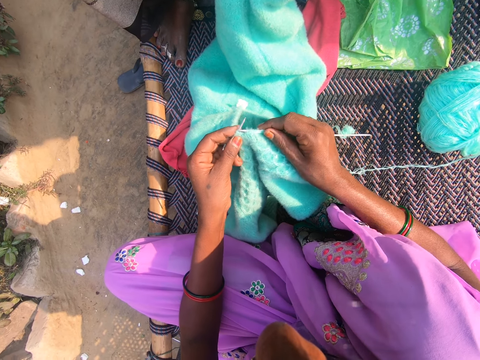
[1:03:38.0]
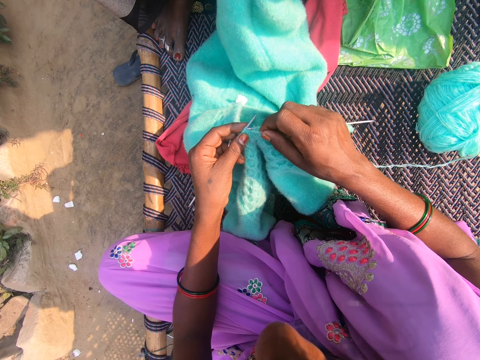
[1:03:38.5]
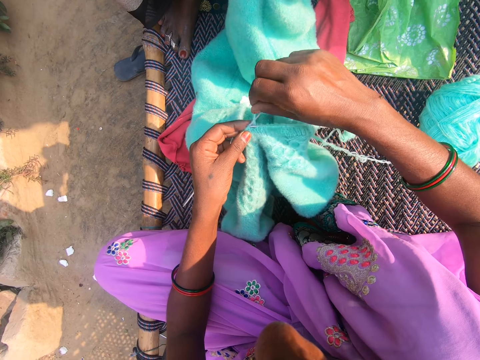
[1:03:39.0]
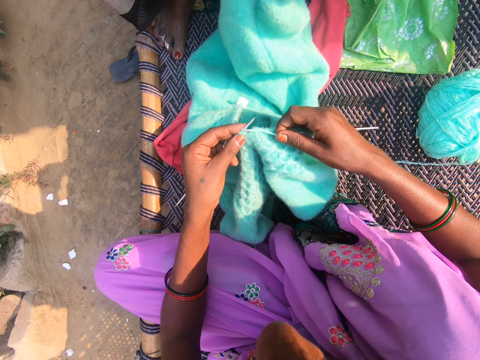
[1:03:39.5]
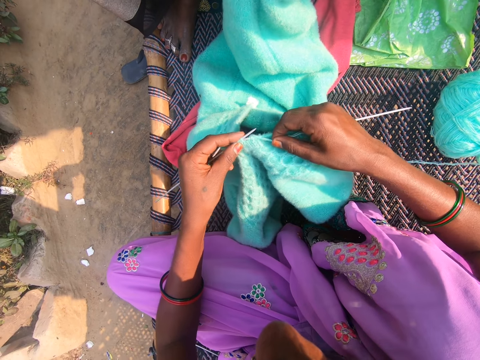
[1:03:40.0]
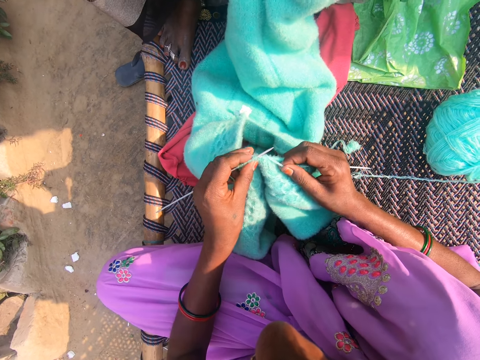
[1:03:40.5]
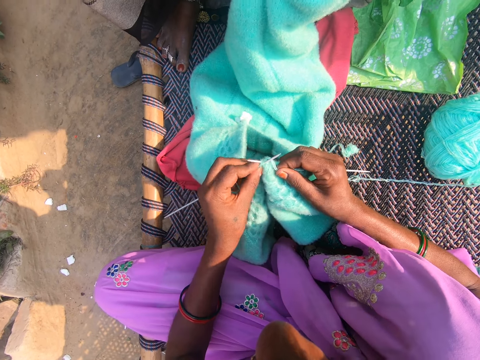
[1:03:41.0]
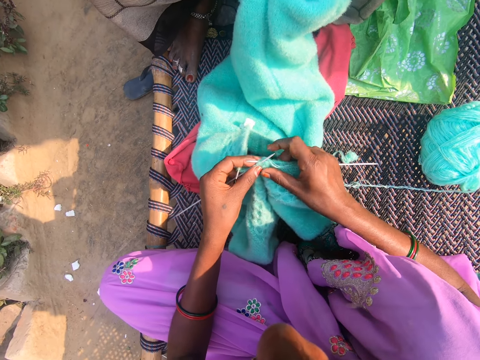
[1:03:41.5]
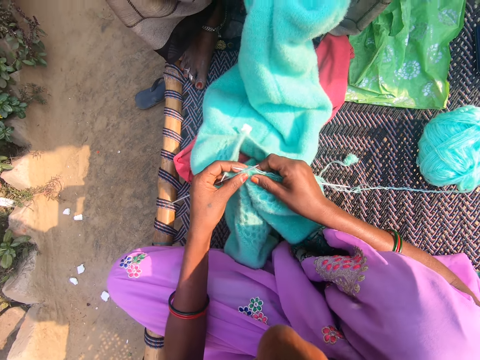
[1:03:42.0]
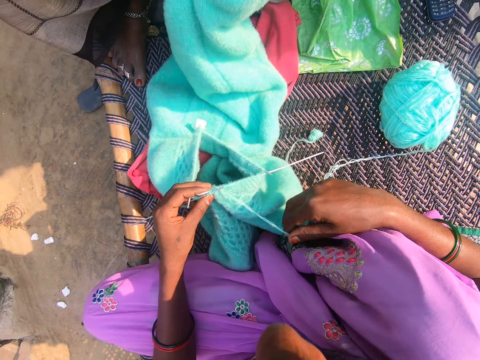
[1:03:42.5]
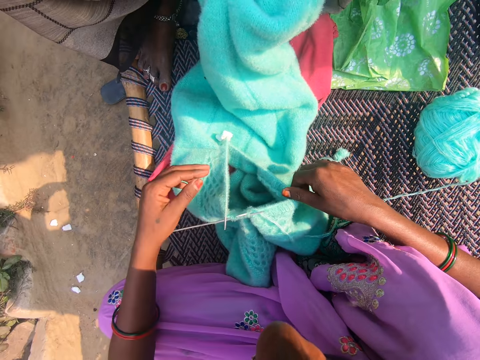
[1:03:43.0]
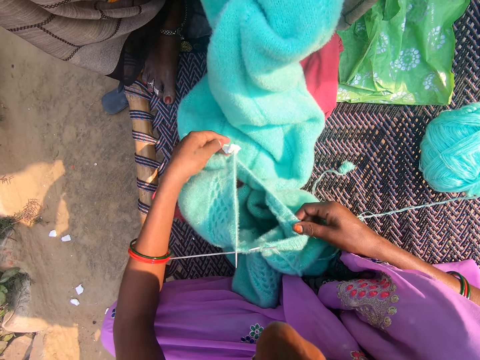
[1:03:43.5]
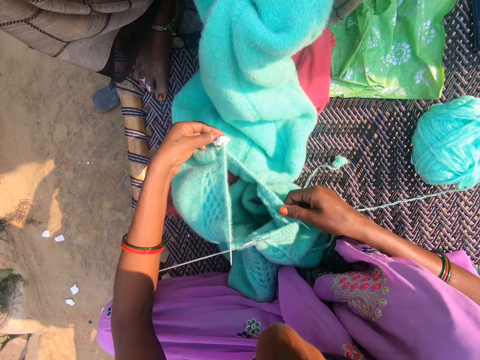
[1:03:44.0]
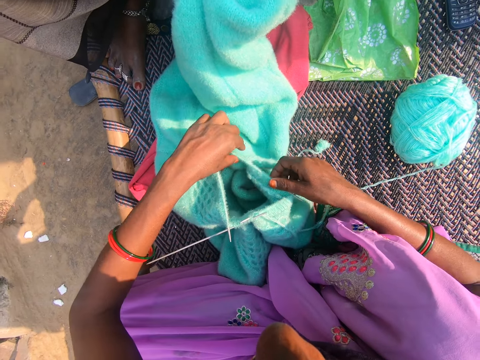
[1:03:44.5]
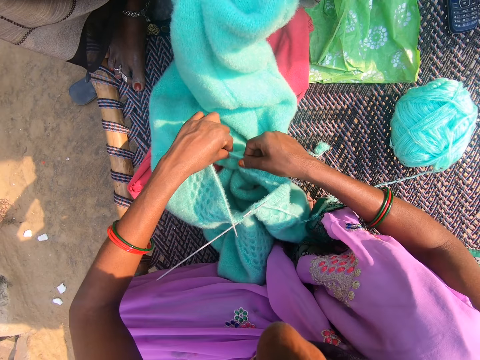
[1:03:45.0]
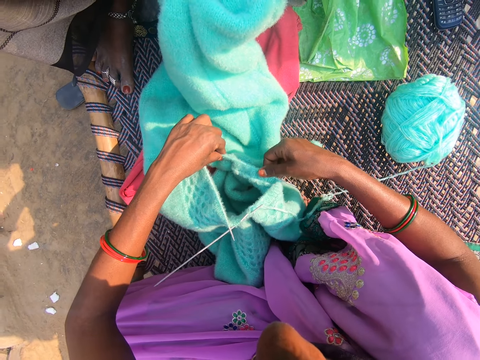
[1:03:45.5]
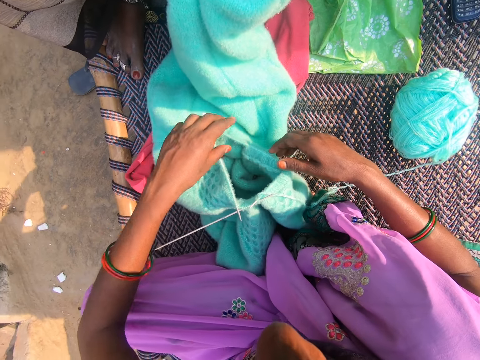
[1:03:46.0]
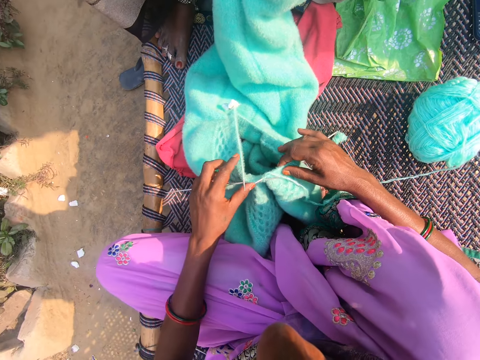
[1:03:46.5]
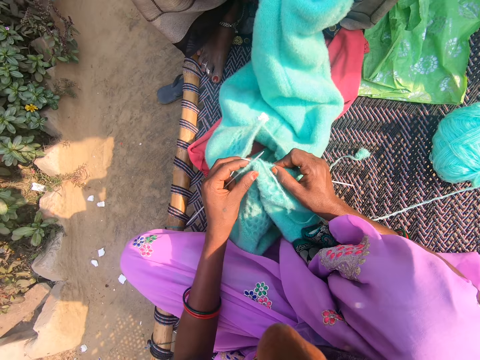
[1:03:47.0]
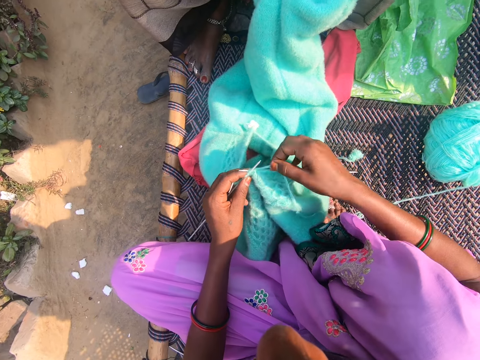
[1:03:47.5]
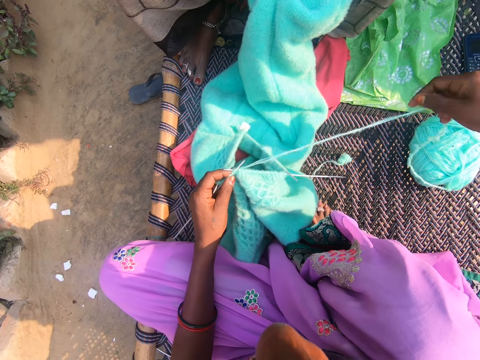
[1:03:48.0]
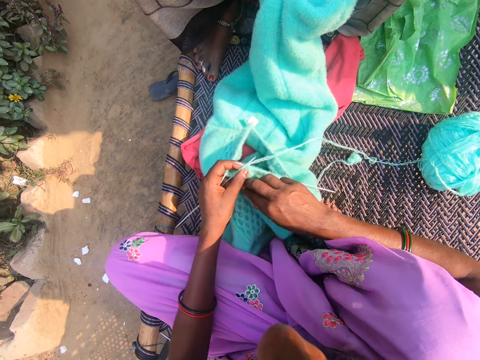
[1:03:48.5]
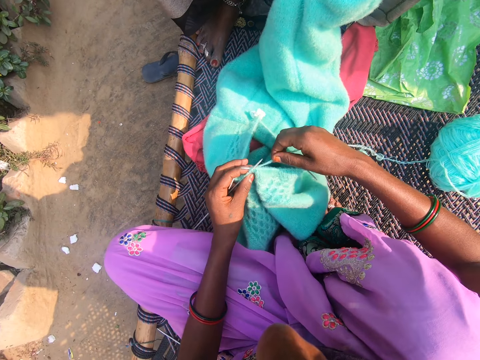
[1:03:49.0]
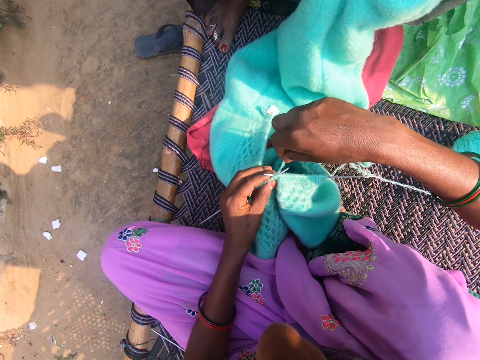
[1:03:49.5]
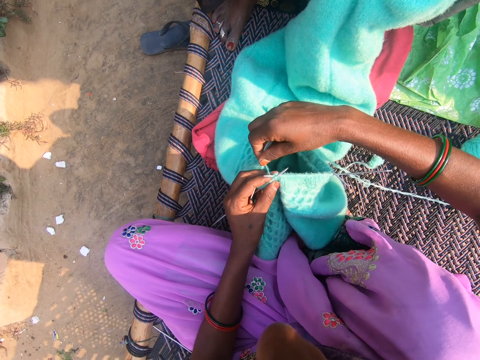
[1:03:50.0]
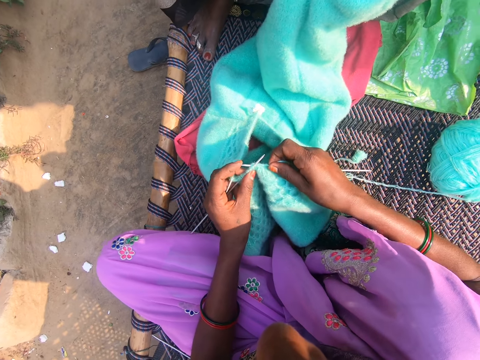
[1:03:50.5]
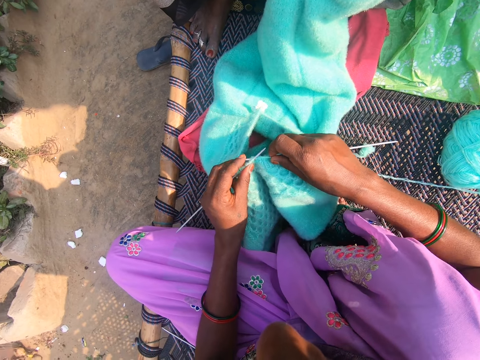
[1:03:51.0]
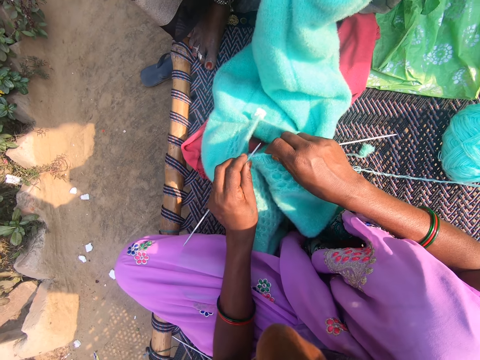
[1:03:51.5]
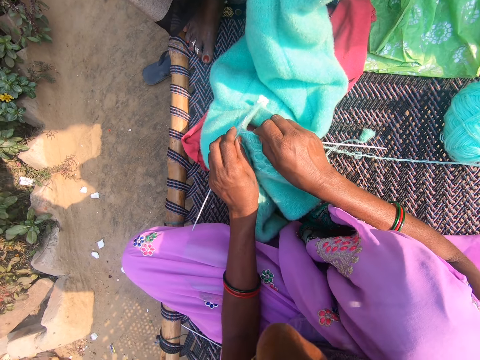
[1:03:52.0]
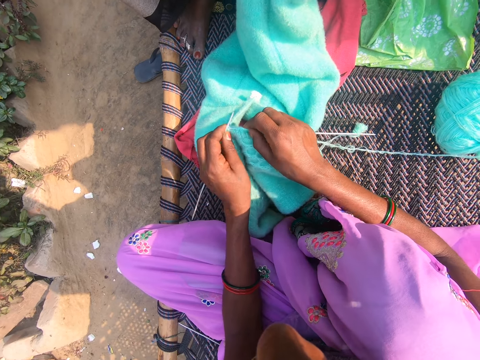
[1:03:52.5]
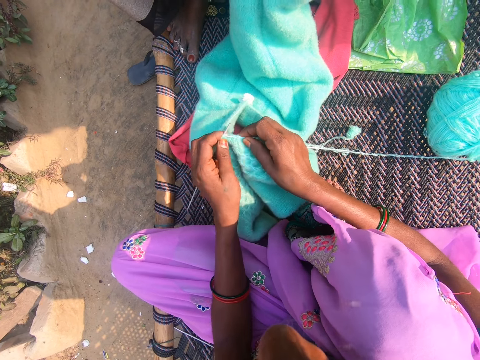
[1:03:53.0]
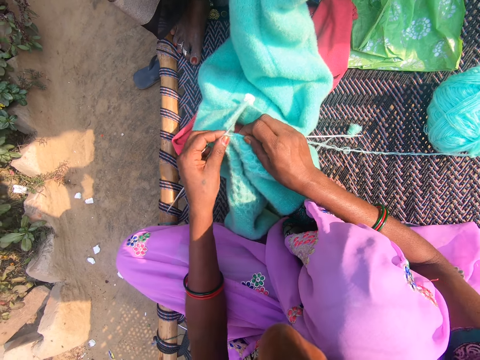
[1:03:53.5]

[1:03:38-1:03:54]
The camera wearer interacts with a crying child. They adjust the yarn with both hands. They touch the fabric. They pull the thread. They knit the fabric with a knitting needle.

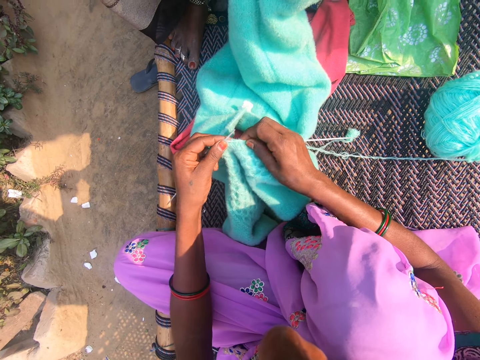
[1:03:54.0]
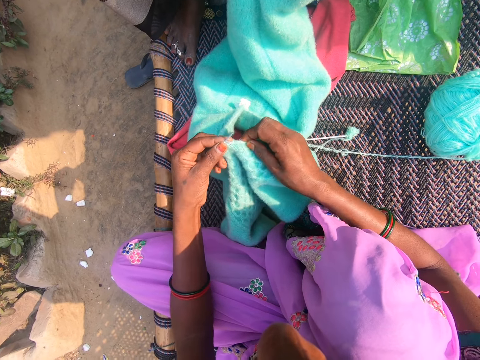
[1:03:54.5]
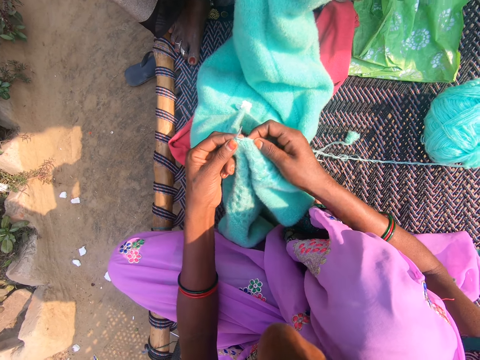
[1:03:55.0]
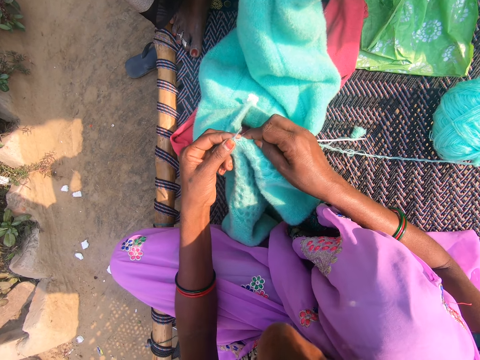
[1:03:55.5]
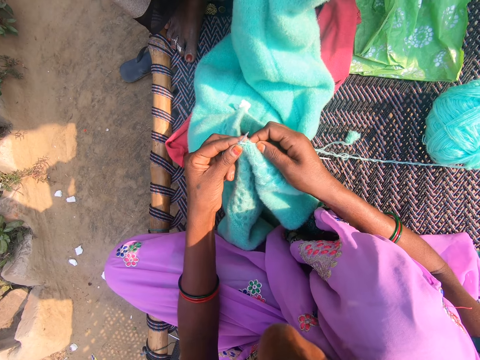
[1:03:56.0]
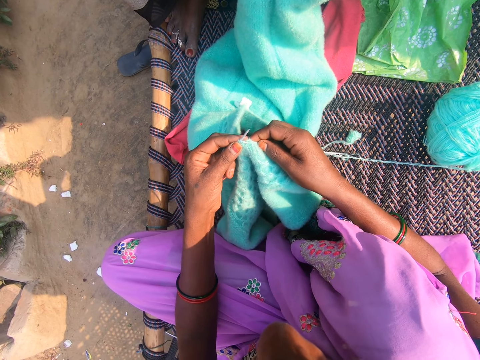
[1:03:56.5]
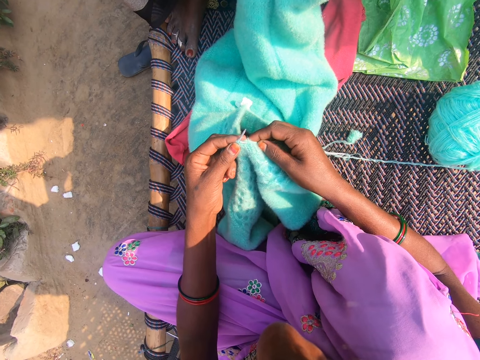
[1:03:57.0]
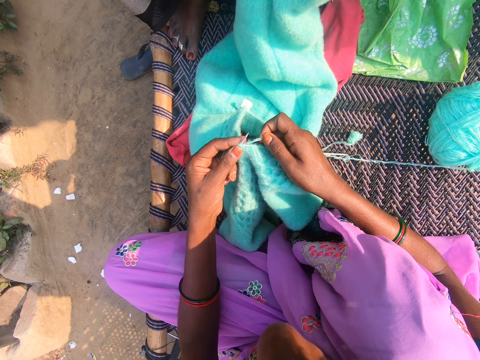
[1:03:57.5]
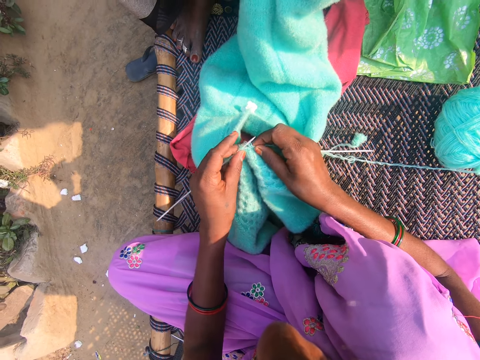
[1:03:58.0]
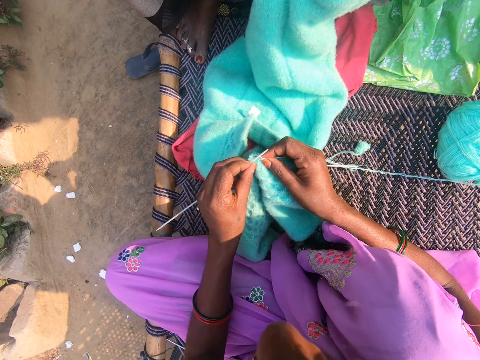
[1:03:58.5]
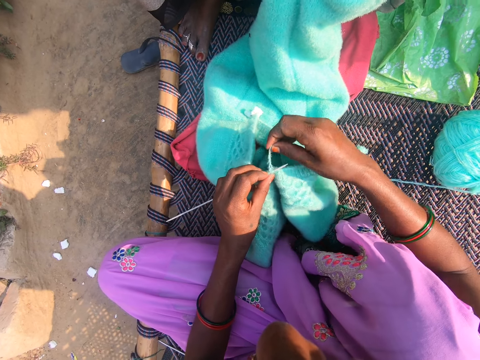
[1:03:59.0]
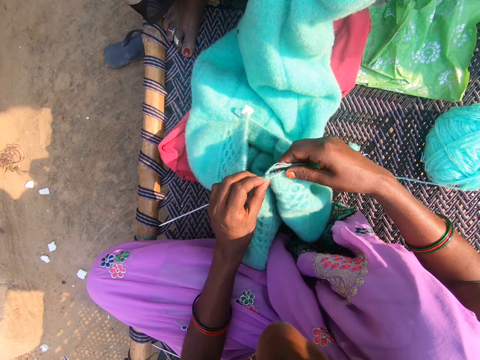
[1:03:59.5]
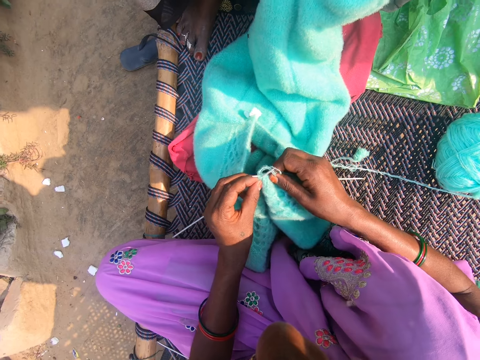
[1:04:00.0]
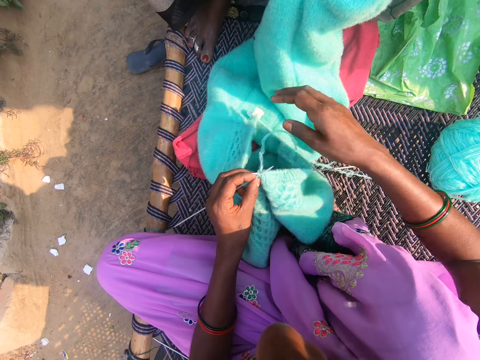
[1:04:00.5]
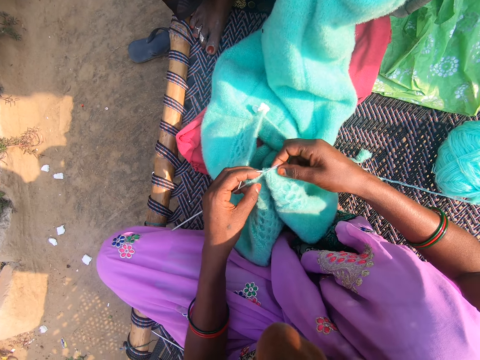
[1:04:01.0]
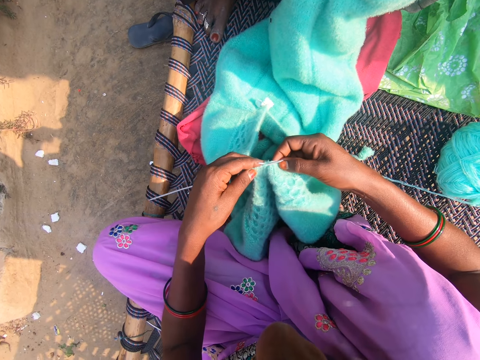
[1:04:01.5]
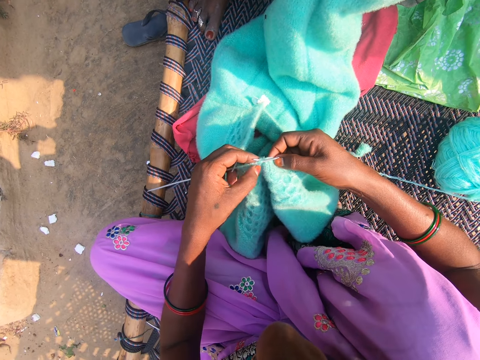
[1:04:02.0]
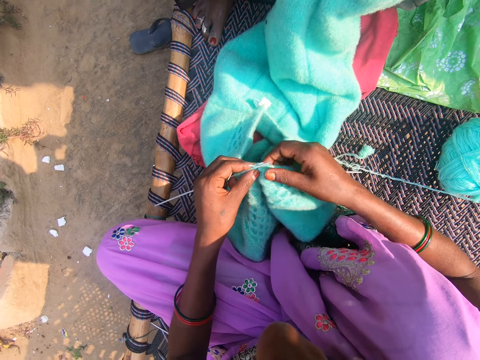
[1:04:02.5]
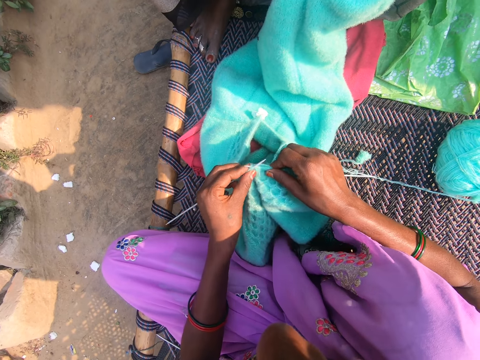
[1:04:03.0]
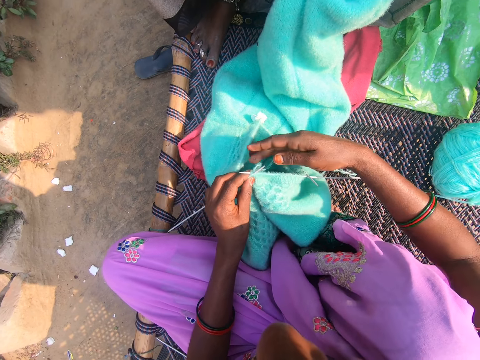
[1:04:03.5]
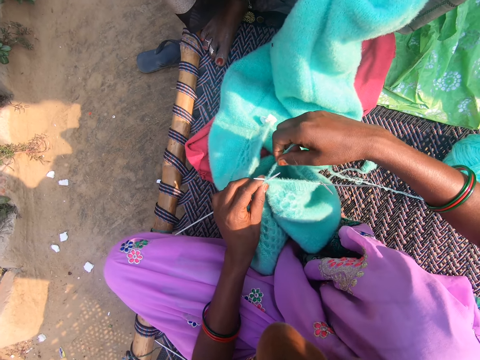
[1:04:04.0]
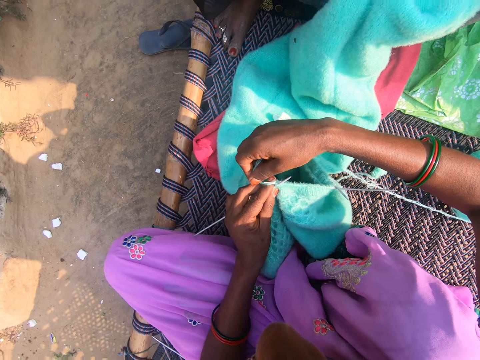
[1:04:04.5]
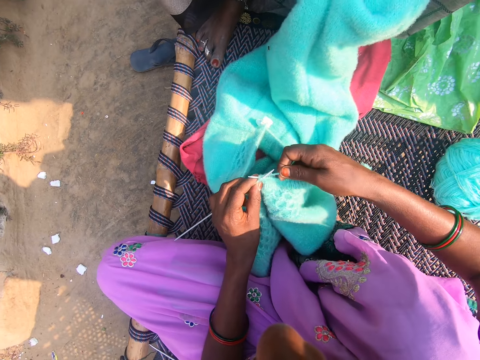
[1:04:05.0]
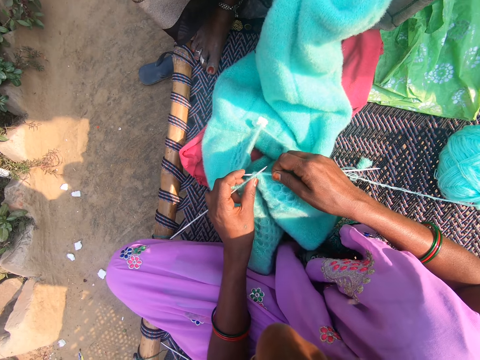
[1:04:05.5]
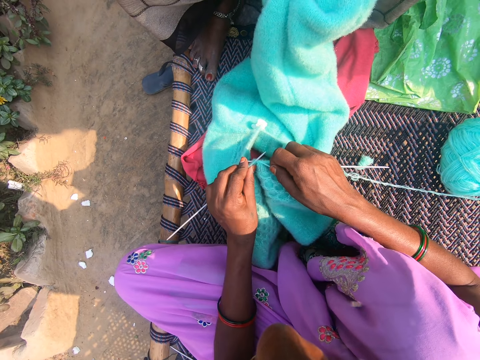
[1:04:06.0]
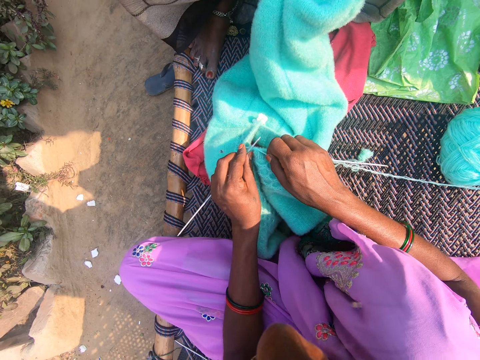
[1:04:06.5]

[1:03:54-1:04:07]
The woman interacts with the camera wearer.
